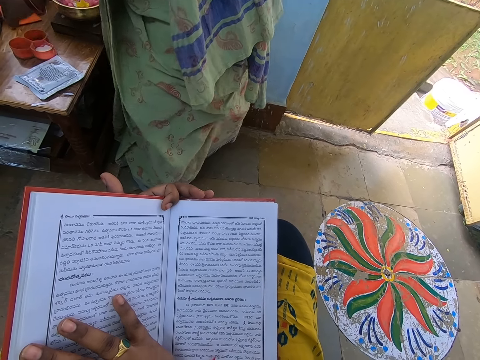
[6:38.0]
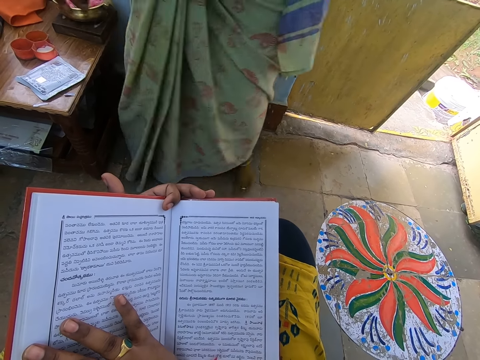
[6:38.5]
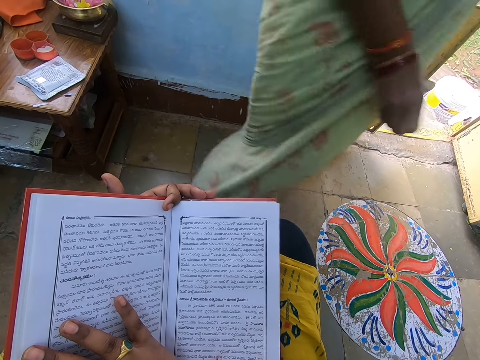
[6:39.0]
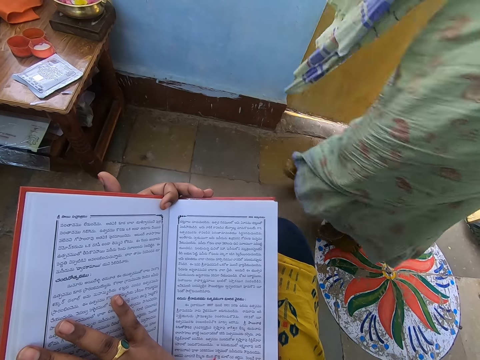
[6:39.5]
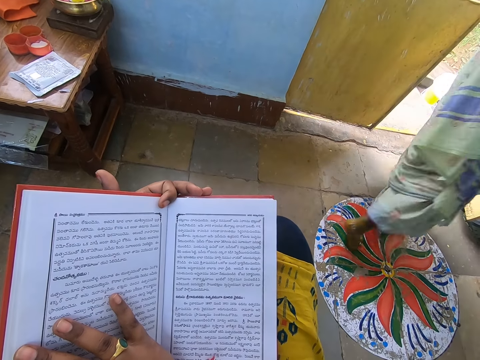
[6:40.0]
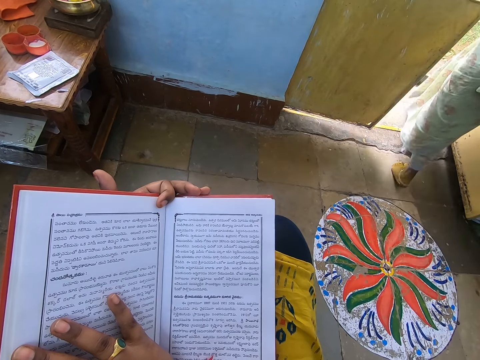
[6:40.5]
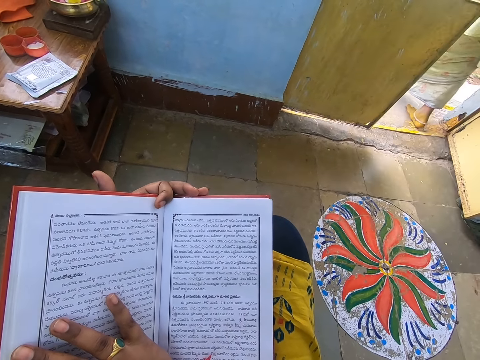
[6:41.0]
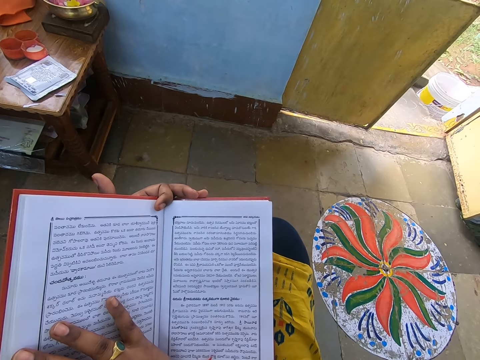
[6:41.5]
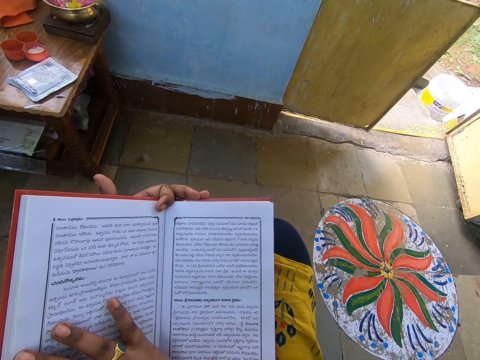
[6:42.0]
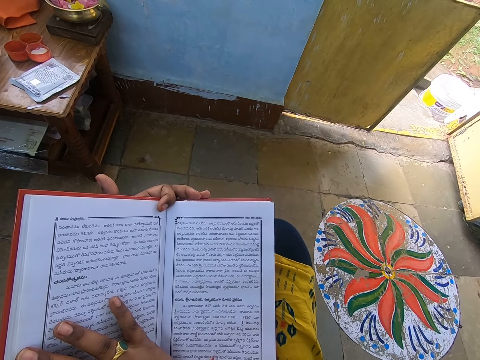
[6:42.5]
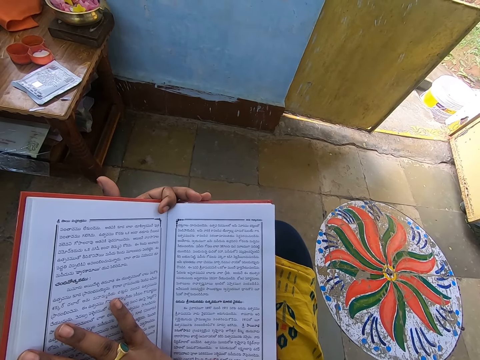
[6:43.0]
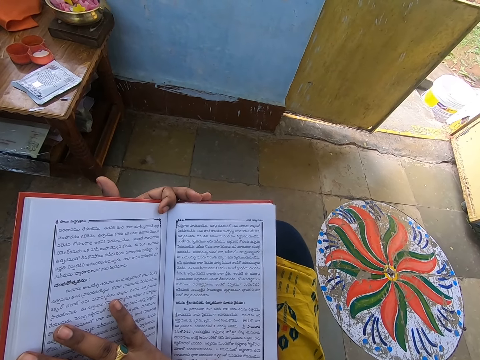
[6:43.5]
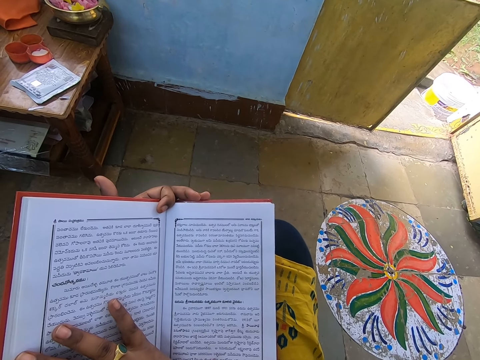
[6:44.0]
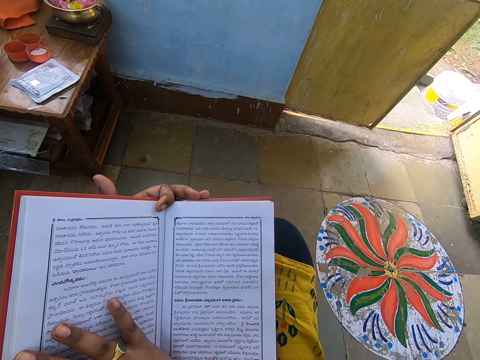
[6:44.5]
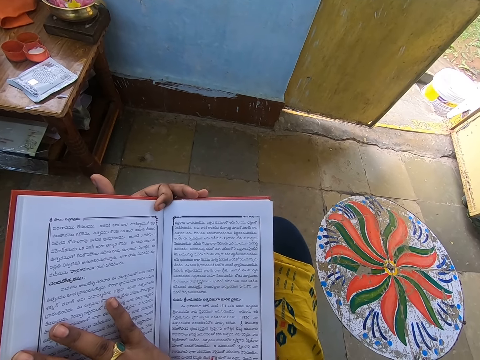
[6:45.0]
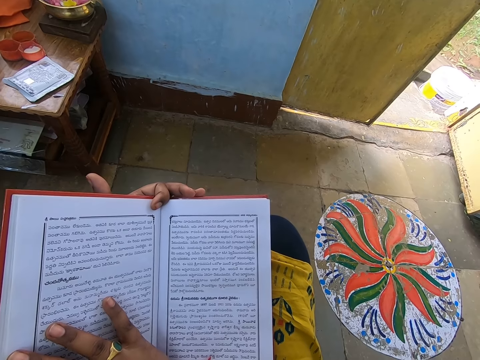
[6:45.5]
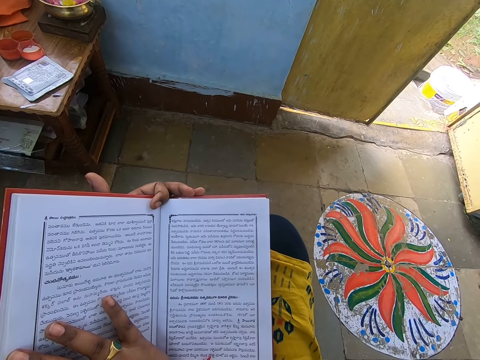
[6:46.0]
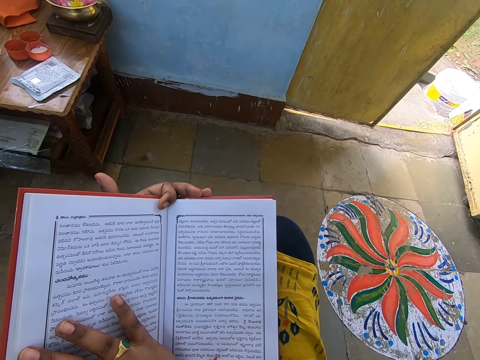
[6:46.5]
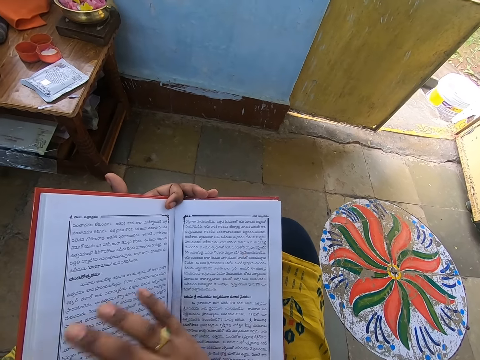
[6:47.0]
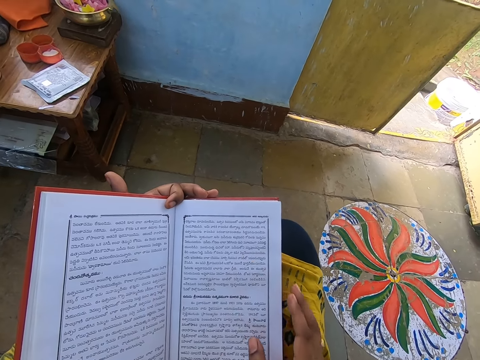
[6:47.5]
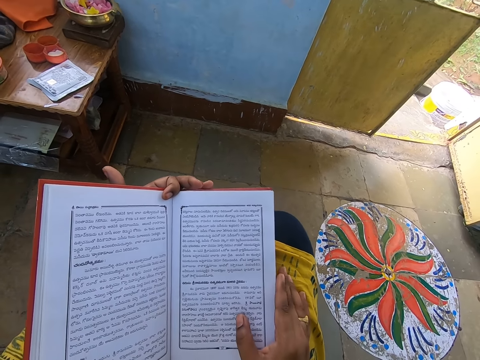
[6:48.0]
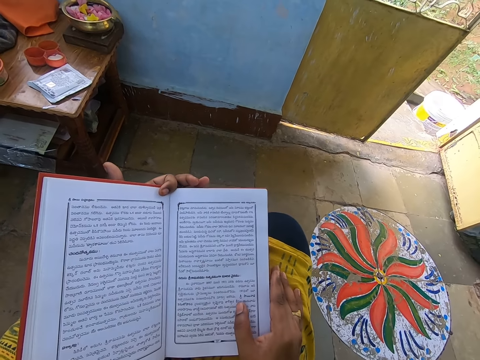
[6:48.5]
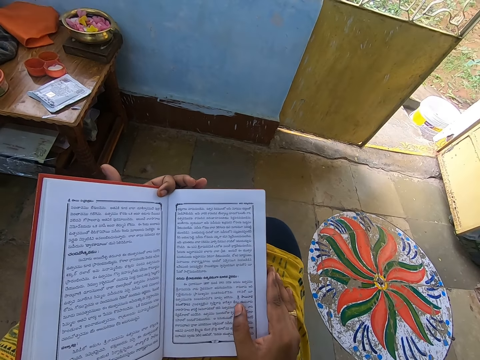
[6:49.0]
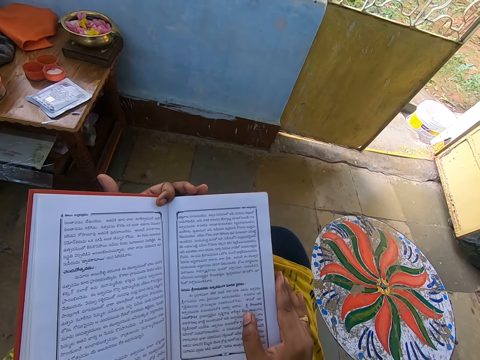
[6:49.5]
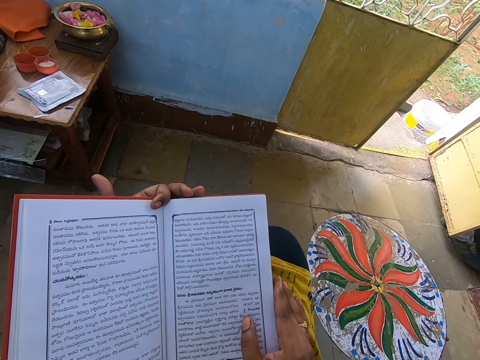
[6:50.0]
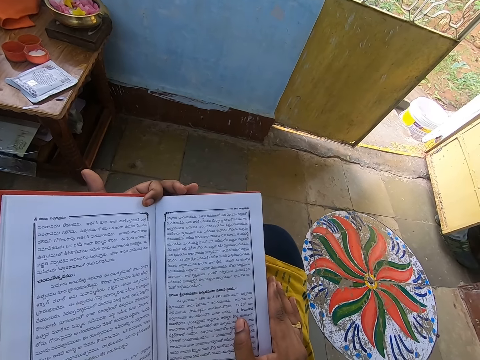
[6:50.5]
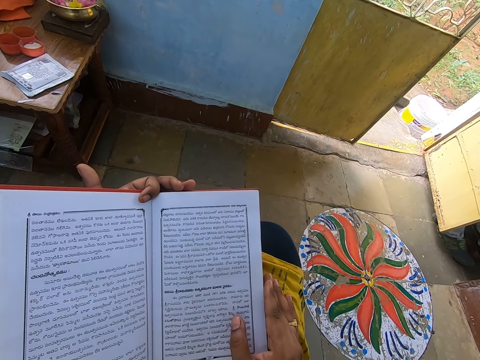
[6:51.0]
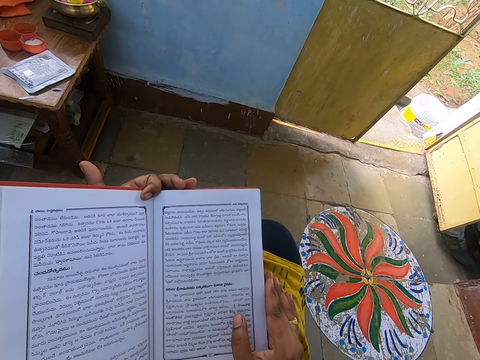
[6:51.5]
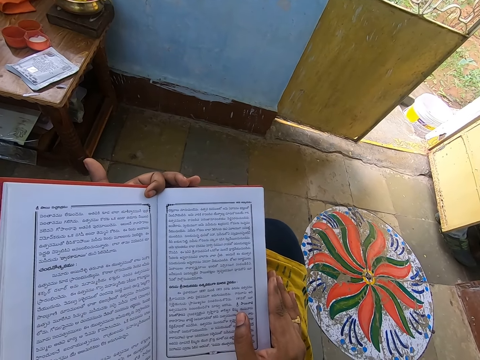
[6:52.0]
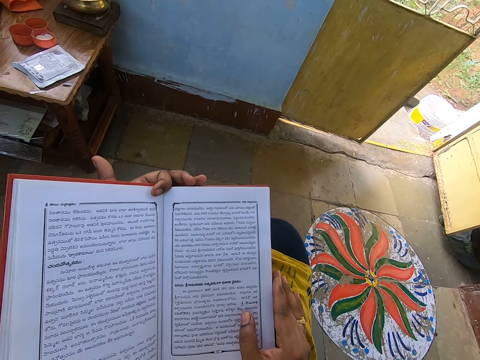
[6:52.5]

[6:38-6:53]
The camera wearer adjusts the hand.

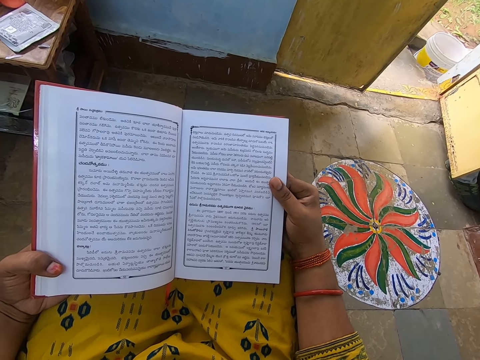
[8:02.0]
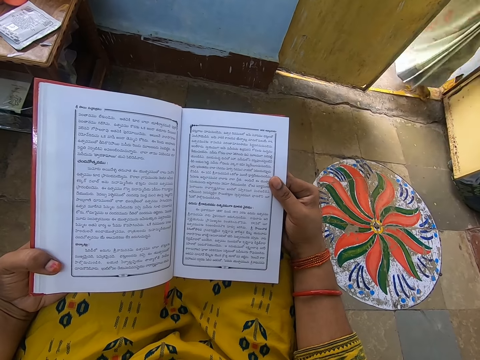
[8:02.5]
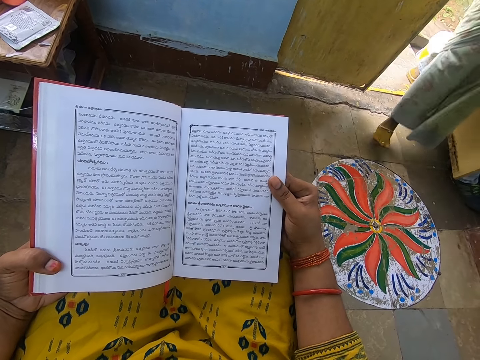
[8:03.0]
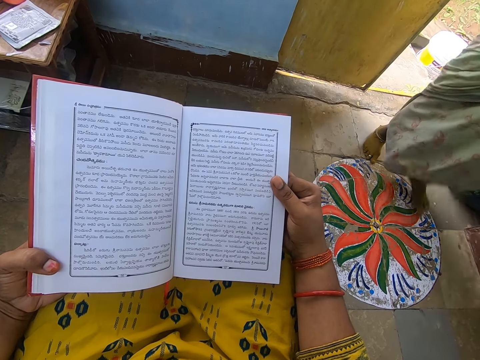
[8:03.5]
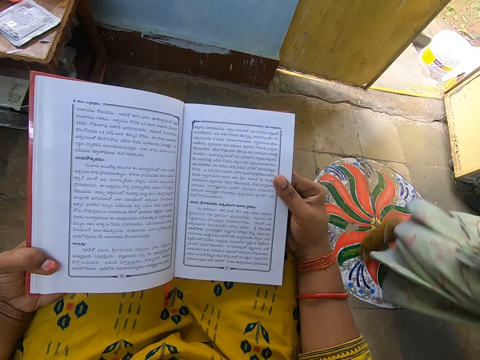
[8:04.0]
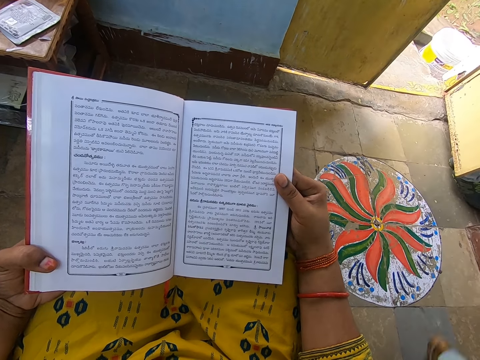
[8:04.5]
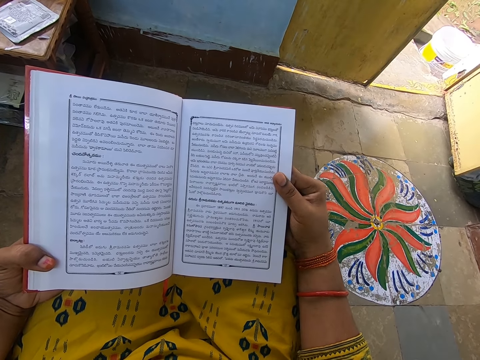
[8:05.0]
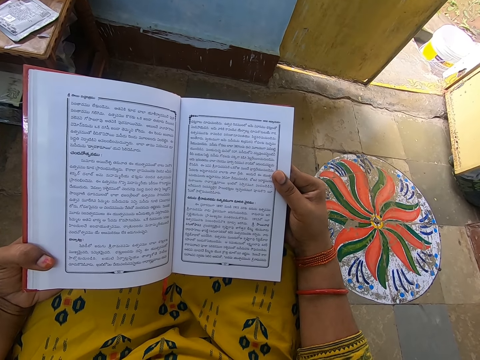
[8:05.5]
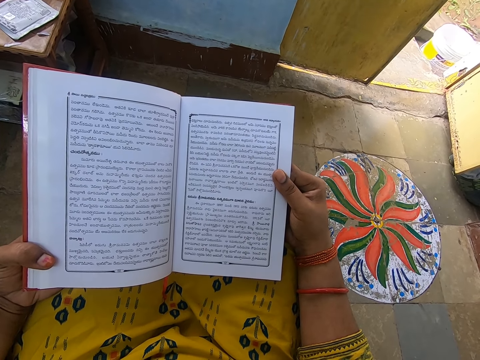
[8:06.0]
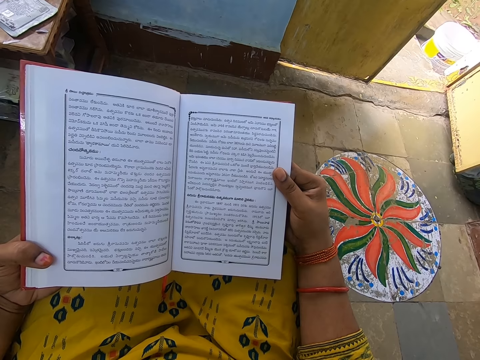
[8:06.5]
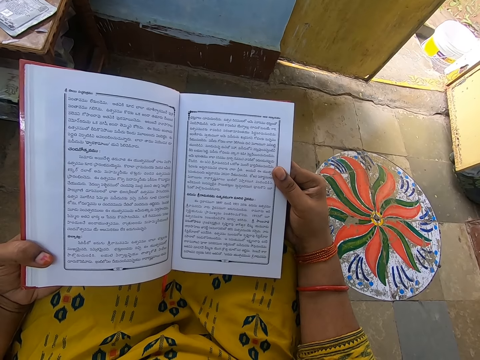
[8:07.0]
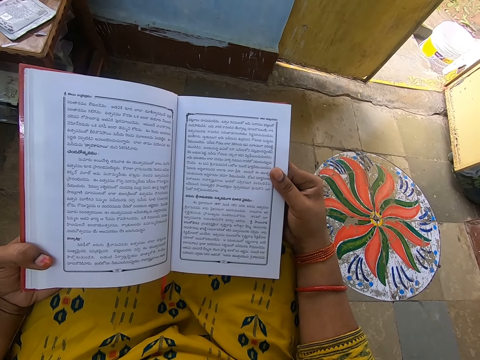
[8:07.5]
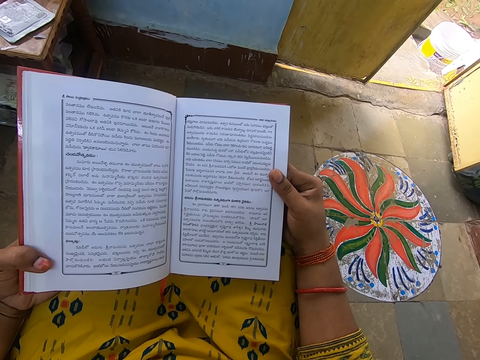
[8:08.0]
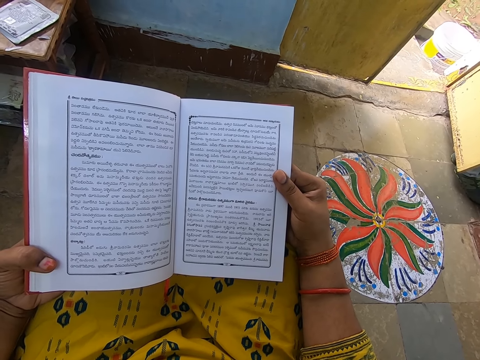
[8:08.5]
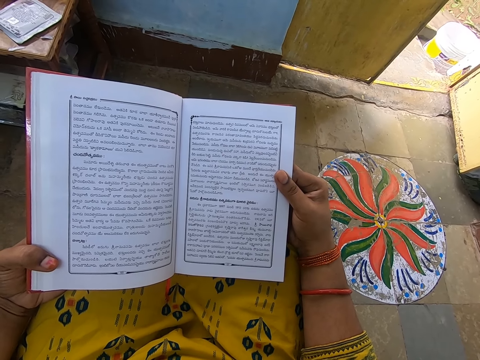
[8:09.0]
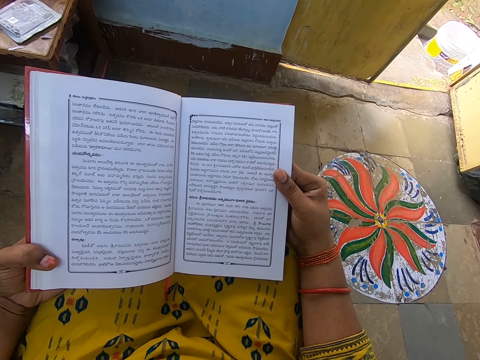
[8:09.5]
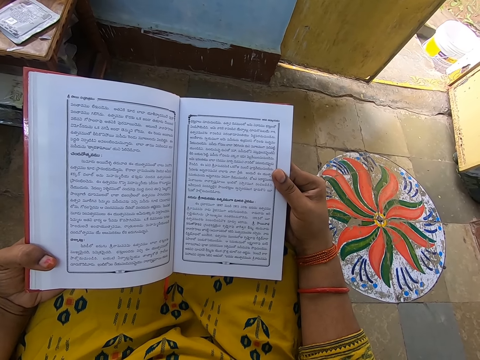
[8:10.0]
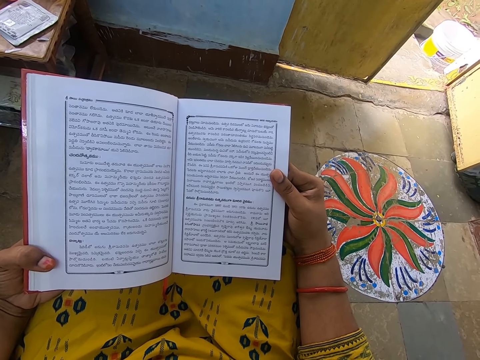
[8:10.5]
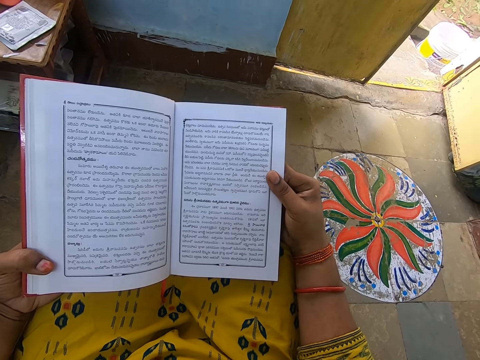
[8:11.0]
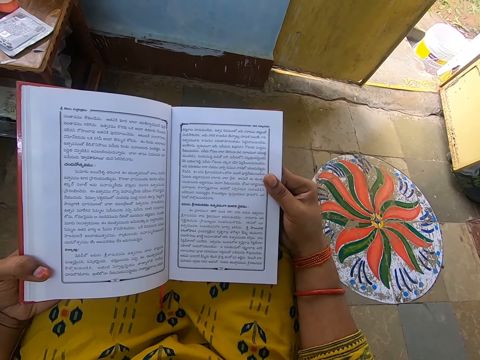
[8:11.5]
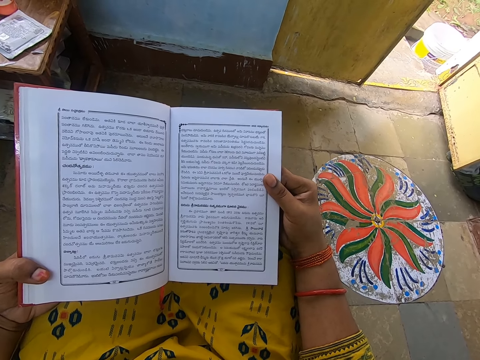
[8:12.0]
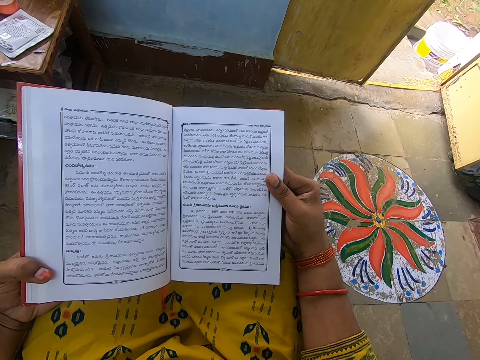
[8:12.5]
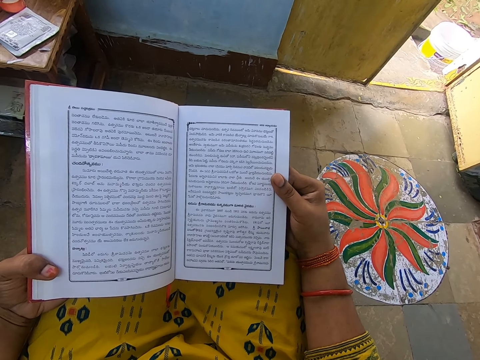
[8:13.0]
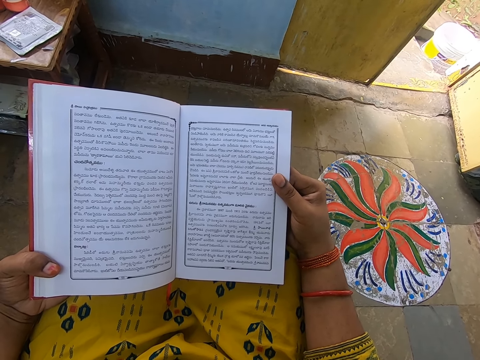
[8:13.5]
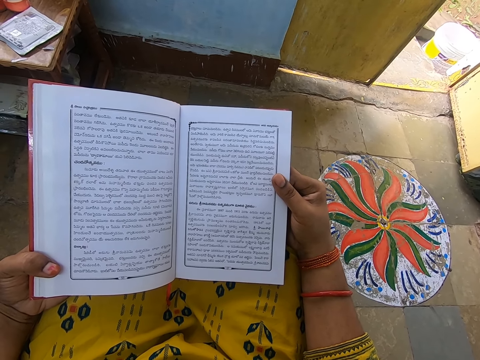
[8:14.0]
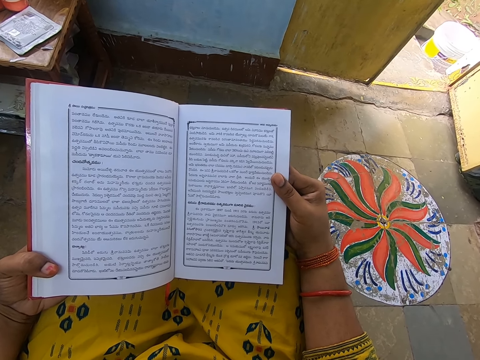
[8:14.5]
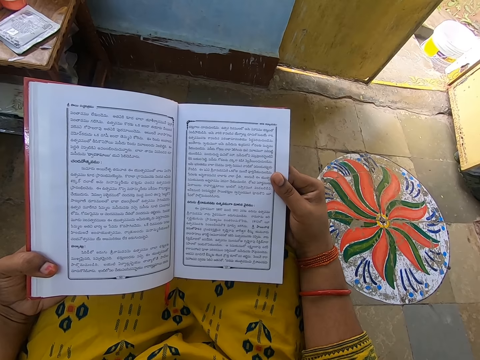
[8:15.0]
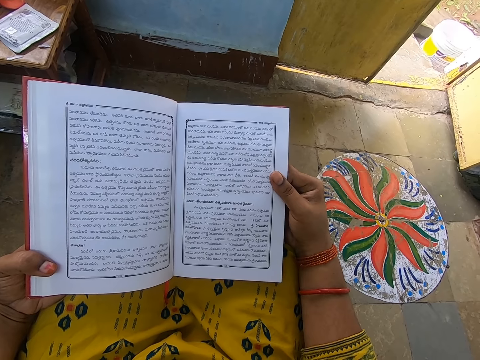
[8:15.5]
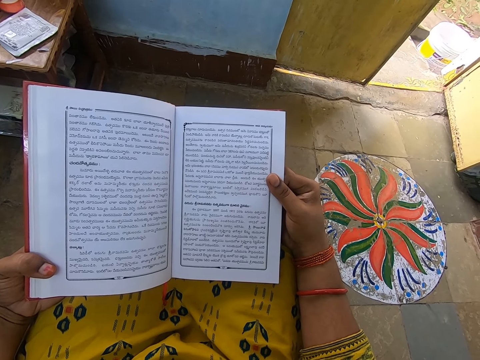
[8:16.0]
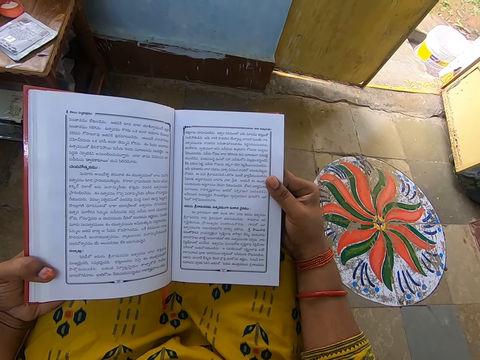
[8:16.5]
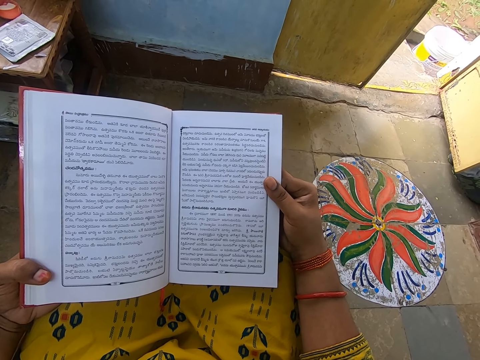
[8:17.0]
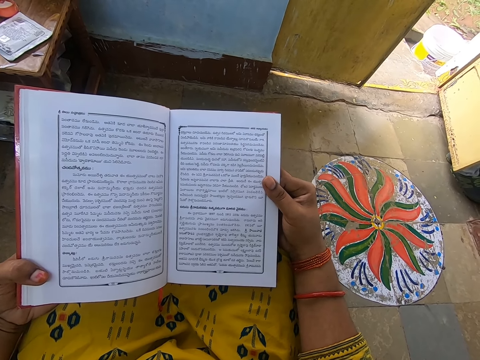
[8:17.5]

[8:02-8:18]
A woman passes past the camera wearer.
